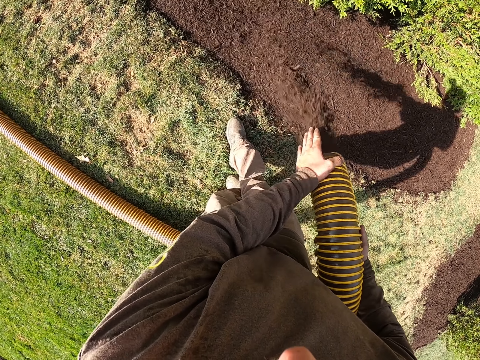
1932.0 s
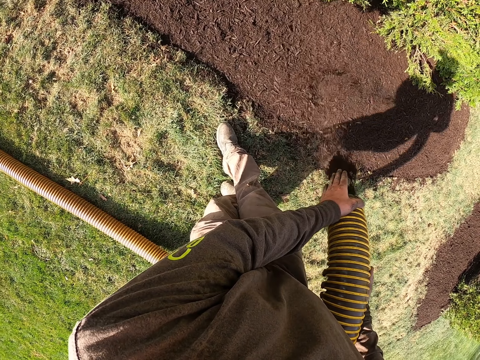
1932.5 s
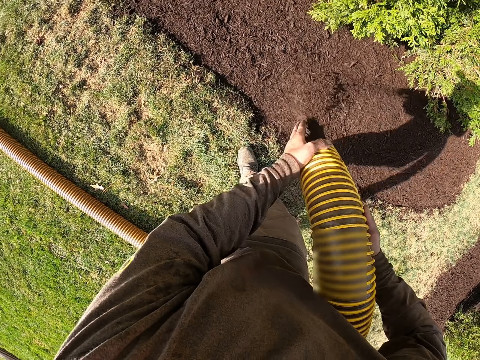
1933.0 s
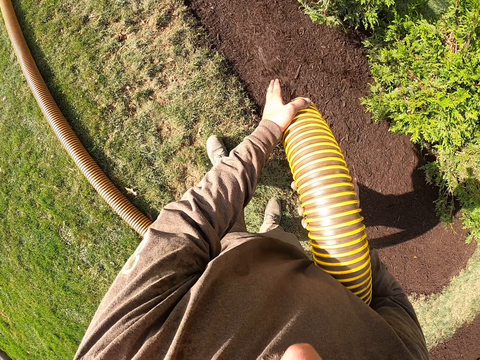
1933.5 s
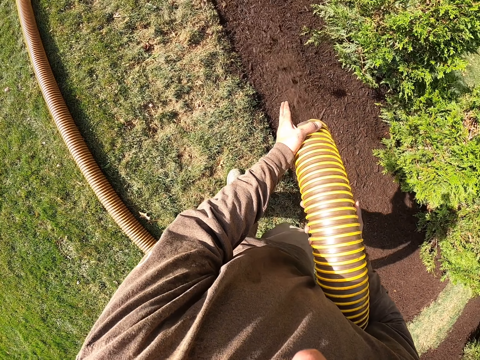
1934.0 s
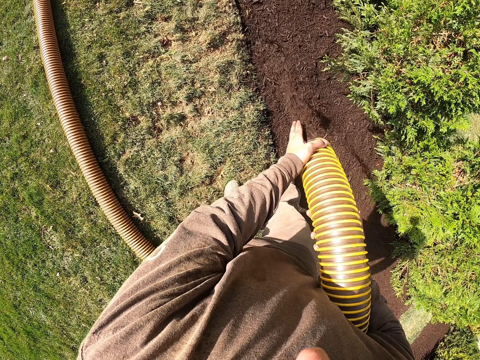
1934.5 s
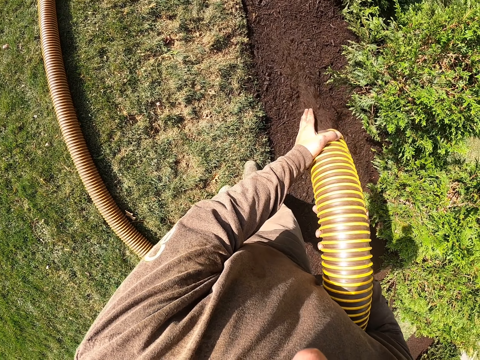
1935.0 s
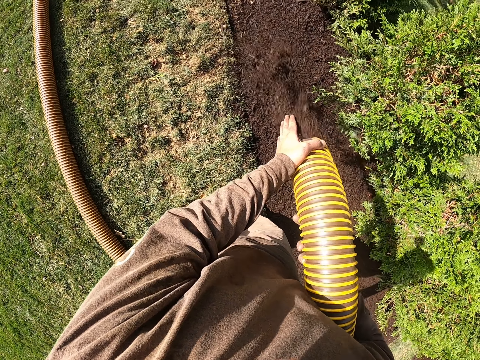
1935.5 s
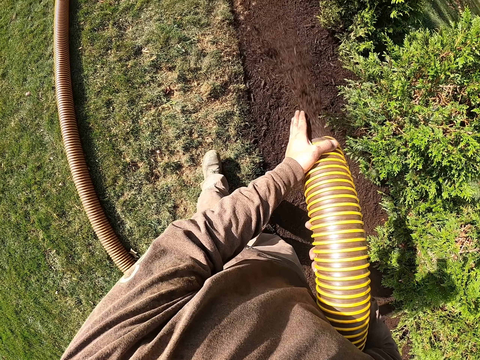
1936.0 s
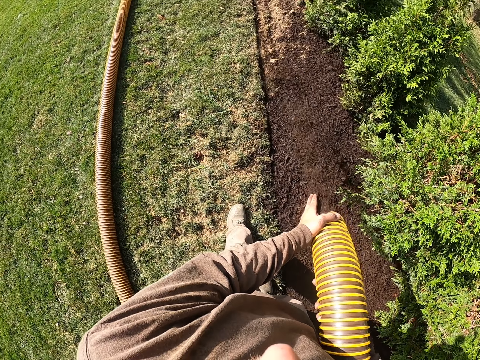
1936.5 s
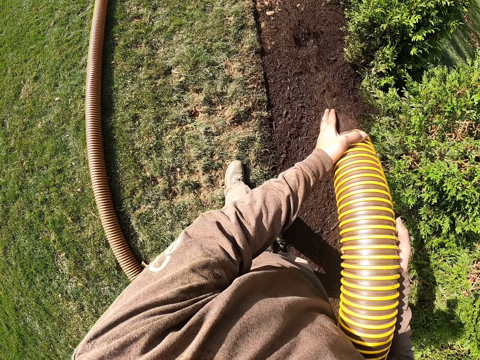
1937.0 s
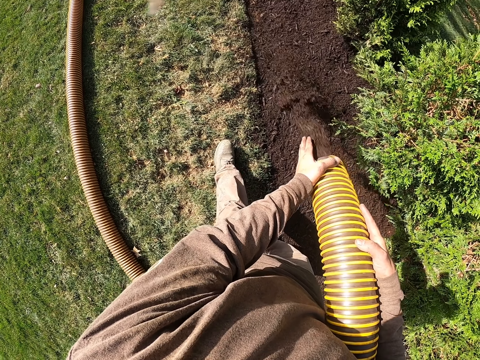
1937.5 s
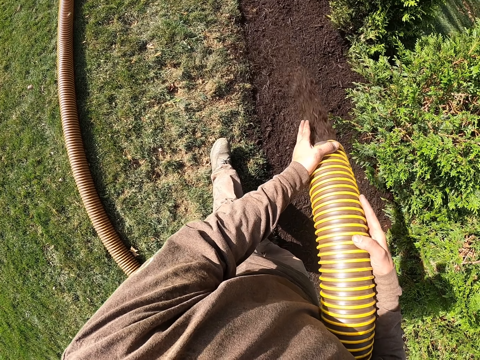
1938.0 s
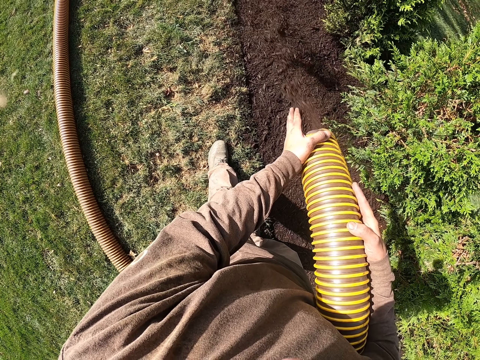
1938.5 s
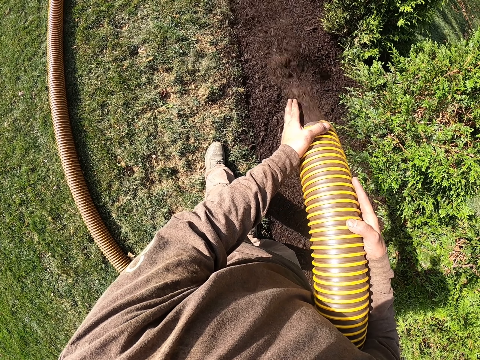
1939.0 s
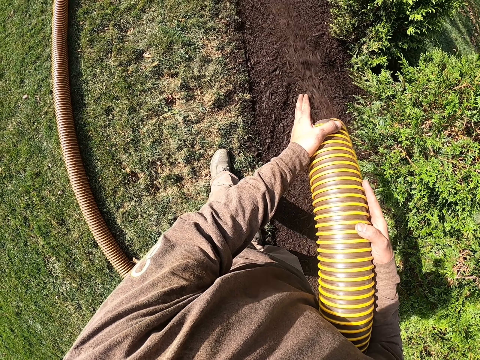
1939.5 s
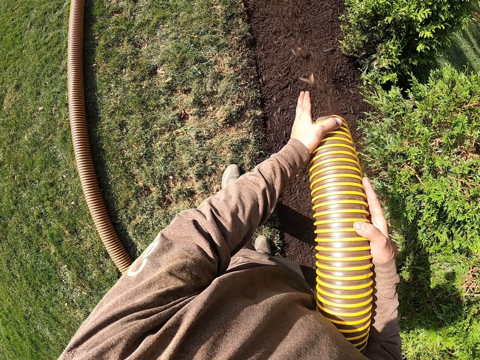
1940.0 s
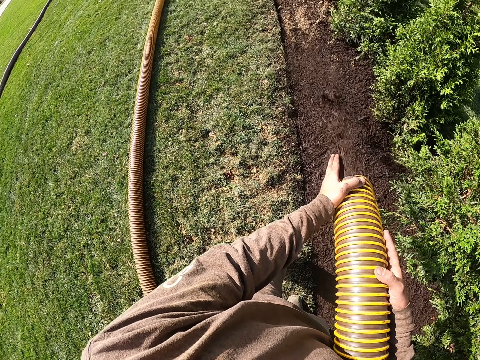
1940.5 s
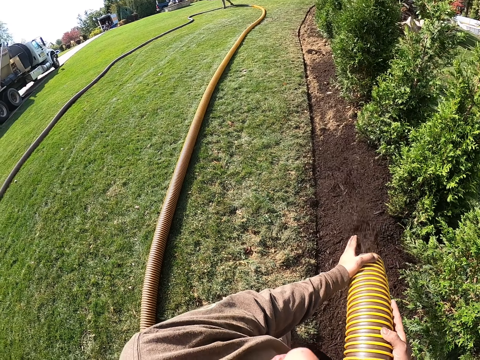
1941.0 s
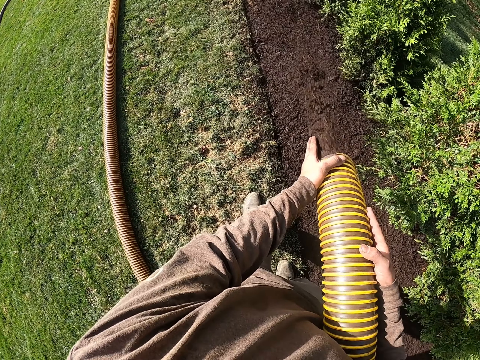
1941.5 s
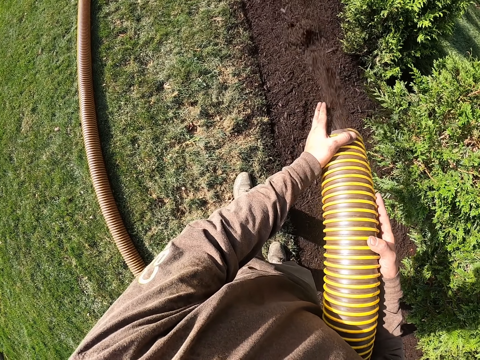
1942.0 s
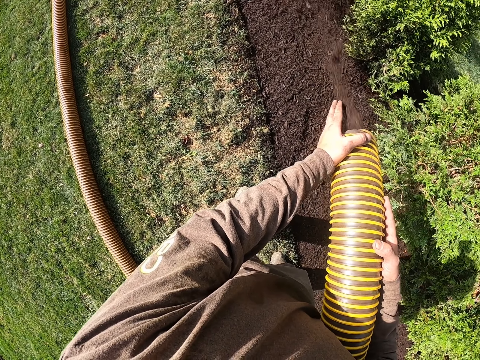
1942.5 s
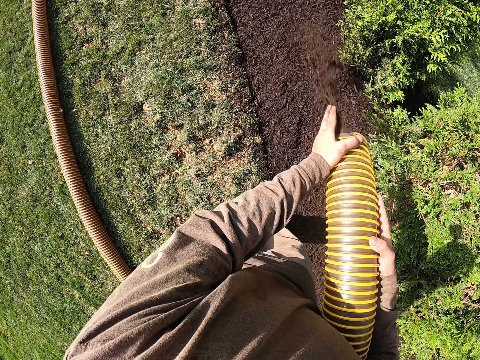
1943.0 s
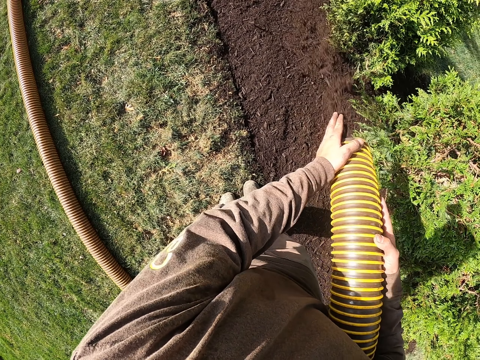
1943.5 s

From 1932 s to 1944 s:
The camera wearer applies fertilizer on the flowers with a pipe.

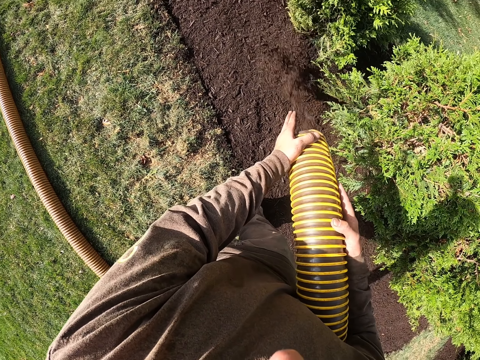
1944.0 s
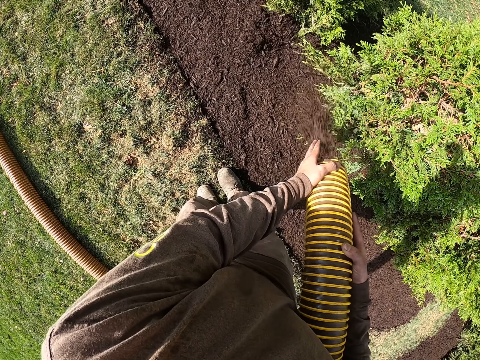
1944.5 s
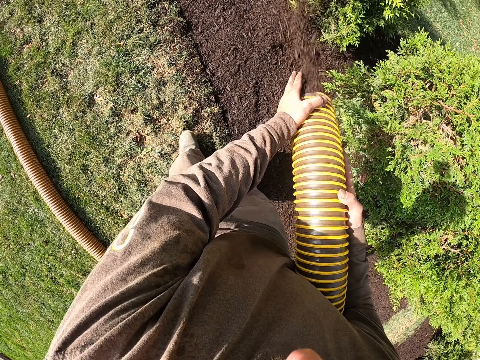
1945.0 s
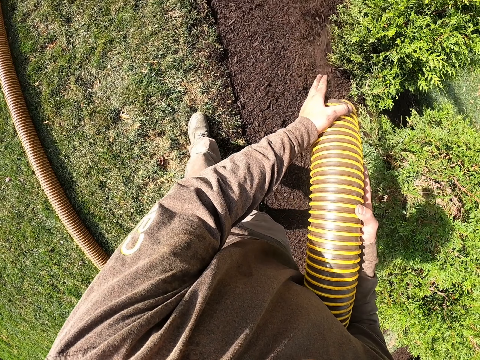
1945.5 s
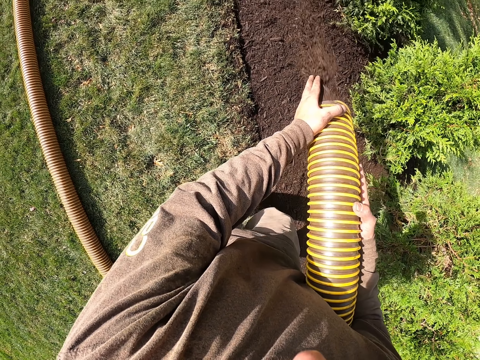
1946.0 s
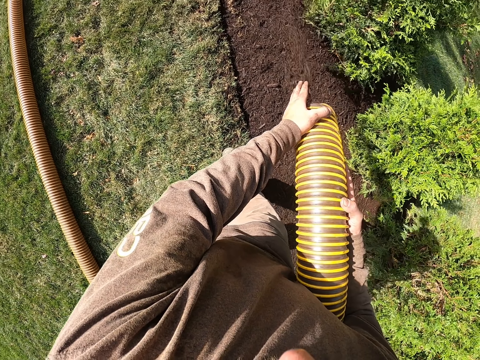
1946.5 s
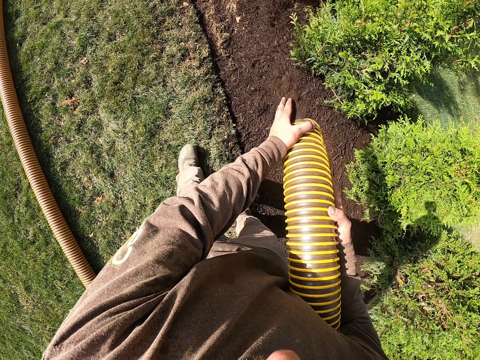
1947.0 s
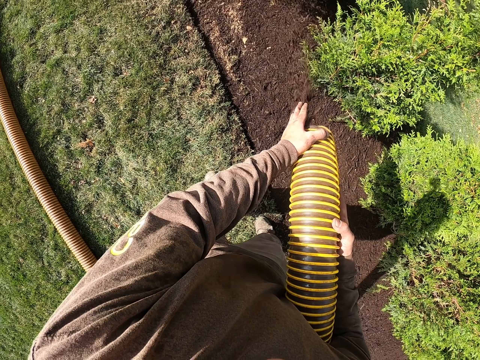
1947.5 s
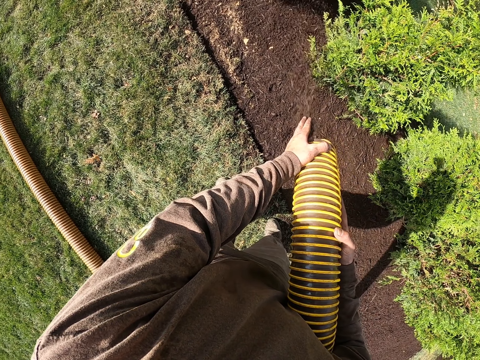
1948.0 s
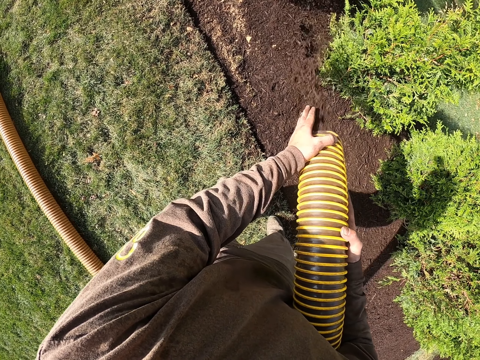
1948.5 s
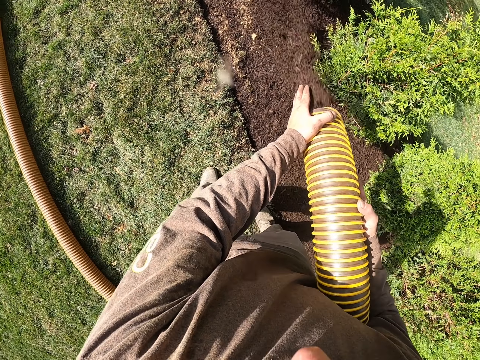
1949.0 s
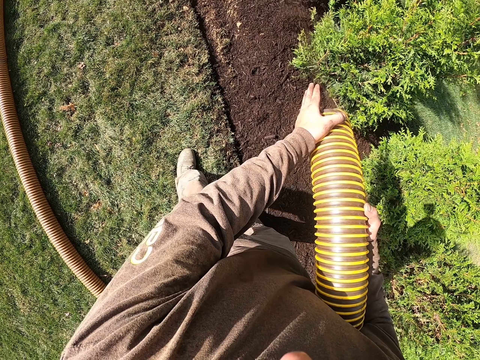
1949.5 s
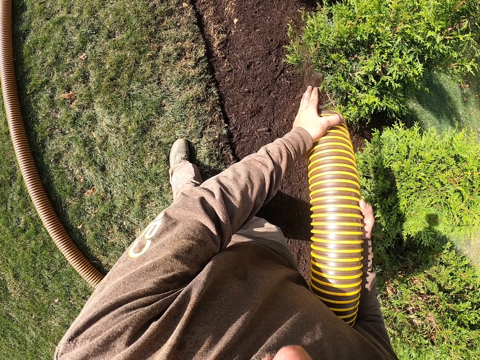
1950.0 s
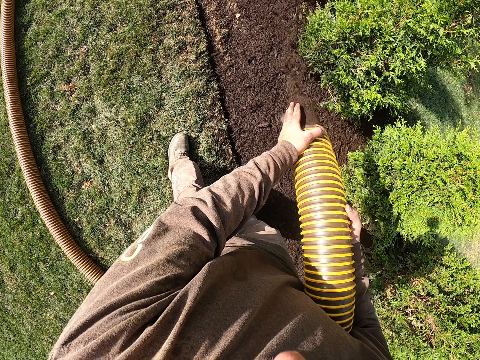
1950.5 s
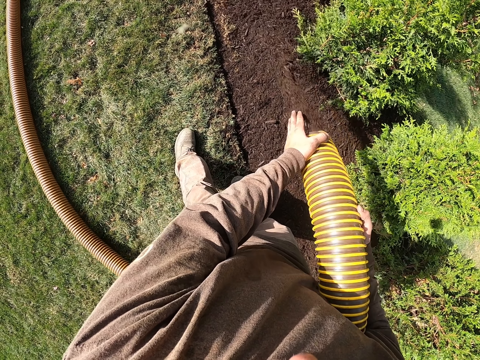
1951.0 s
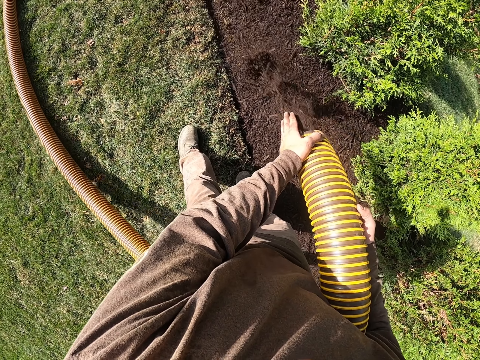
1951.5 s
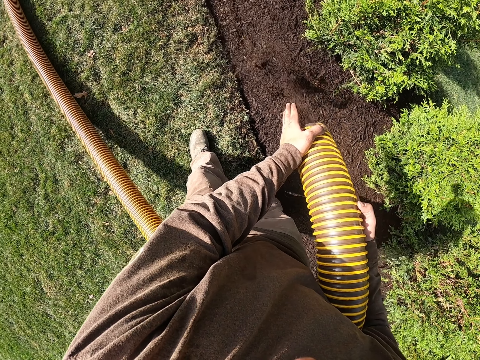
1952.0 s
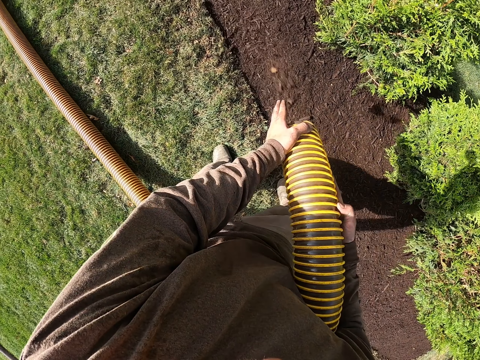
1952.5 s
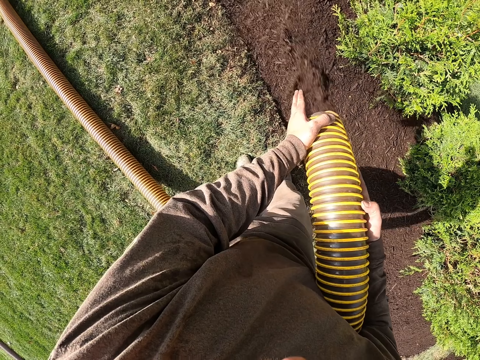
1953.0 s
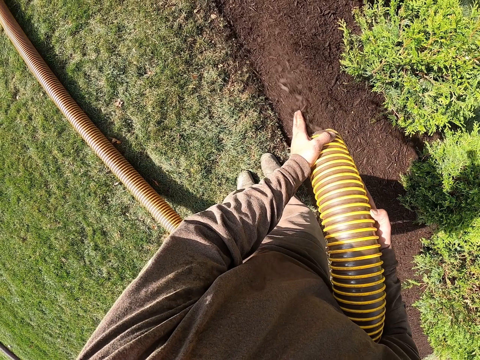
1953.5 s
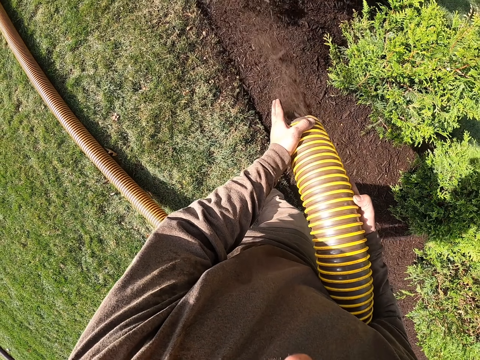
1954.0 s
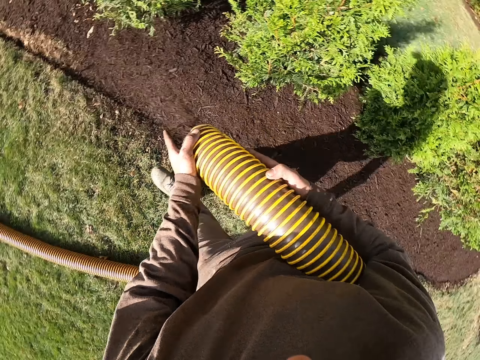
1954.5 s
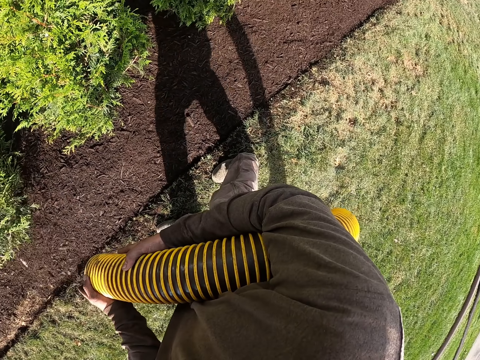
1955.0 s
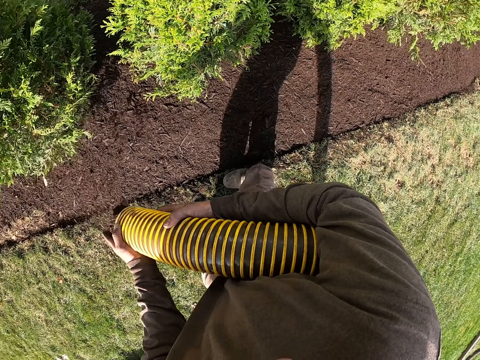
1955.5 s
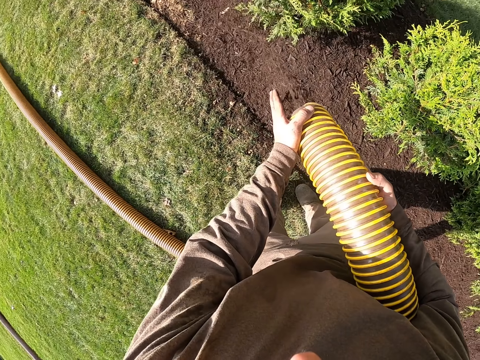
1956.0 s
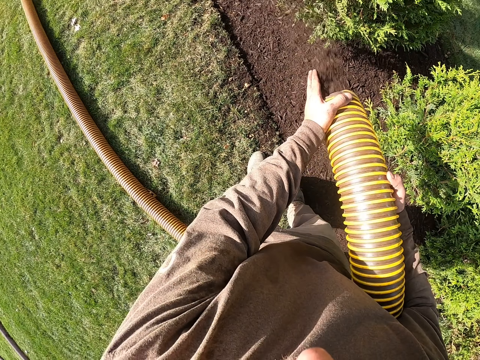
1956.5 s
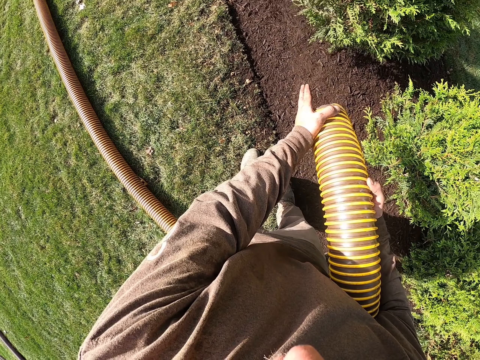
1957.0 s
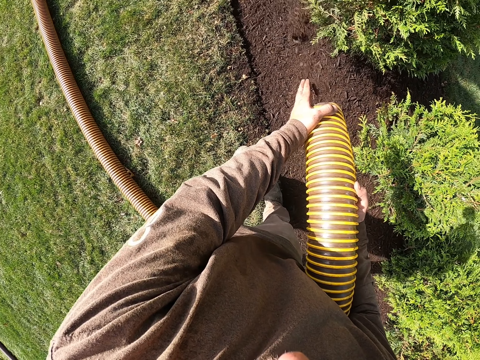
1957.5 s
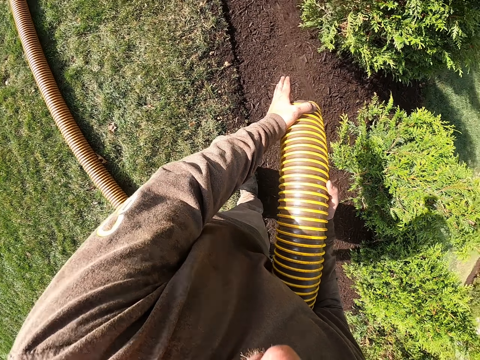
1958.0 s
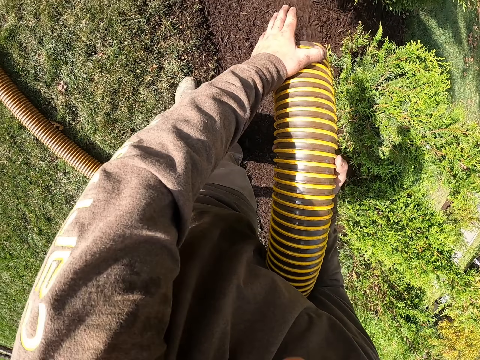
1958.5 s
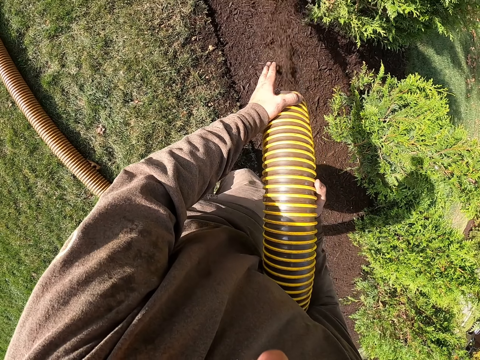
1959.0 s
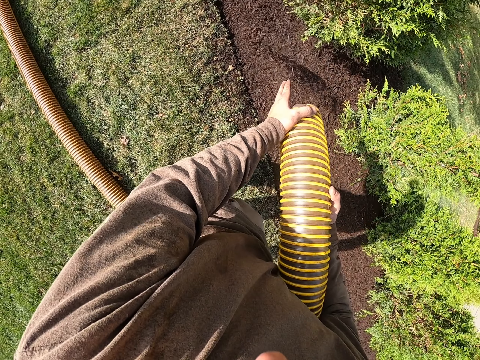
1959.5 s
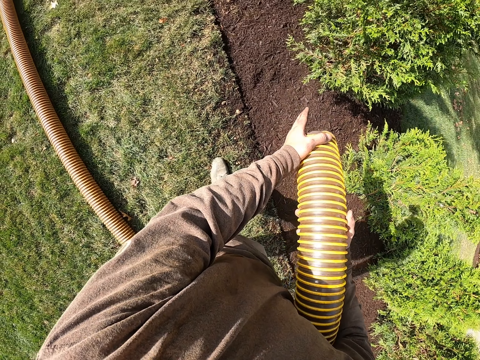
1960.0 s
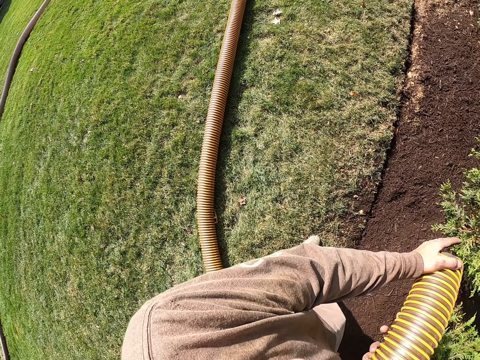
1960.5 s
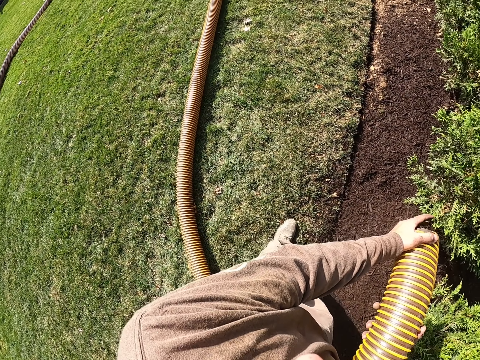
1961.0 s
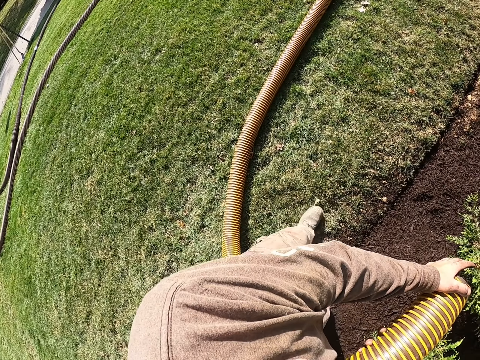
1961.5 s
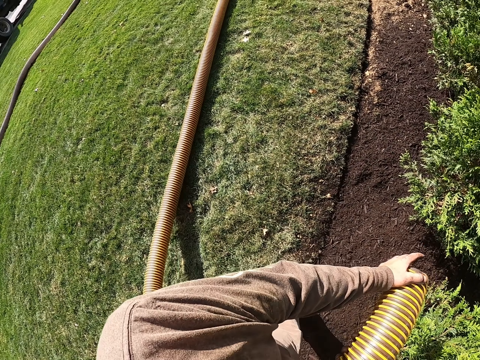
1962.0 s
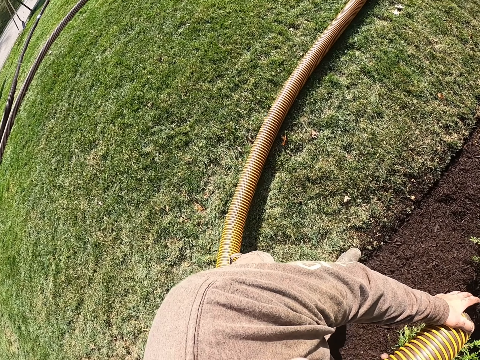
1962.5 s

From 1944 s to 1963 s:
The camera wearer walks forward on the lawn. They apply fertilizer on the flowers with a pipe. They walk forward. They look back. They stop pouring the manure. They walk backwards.
